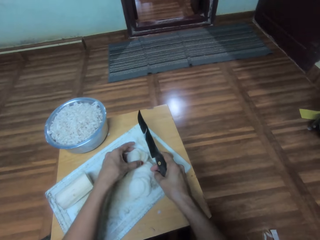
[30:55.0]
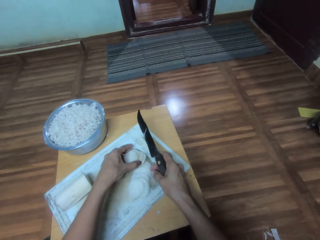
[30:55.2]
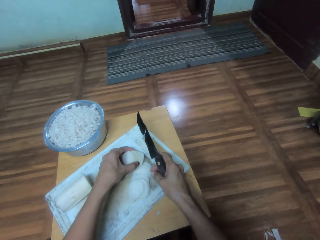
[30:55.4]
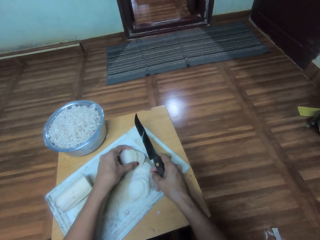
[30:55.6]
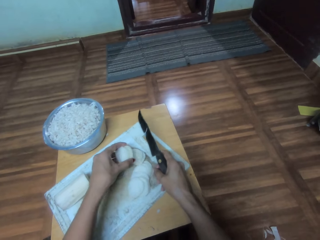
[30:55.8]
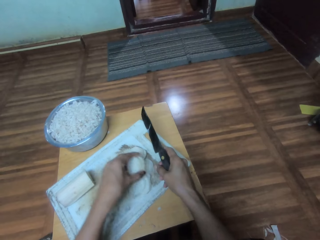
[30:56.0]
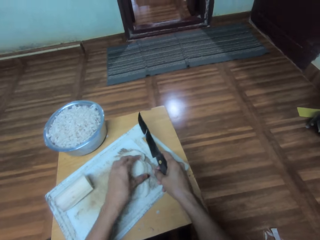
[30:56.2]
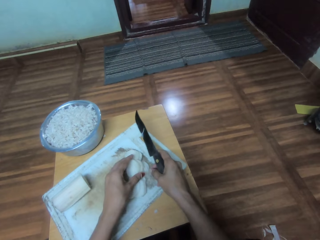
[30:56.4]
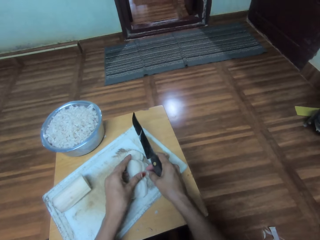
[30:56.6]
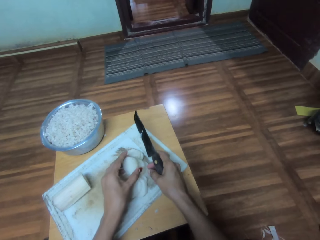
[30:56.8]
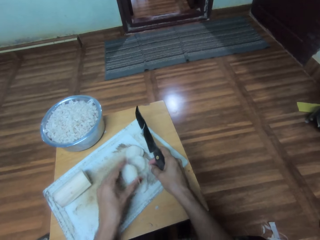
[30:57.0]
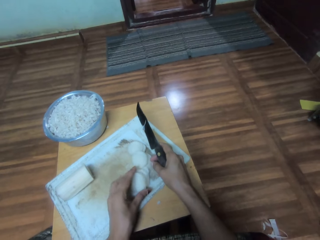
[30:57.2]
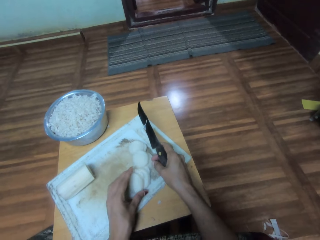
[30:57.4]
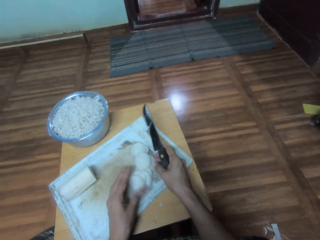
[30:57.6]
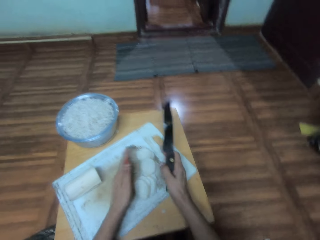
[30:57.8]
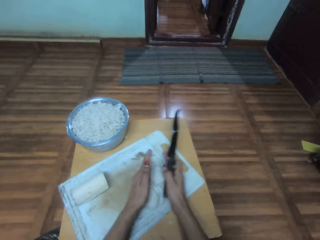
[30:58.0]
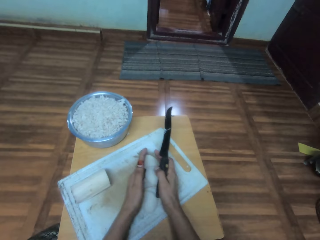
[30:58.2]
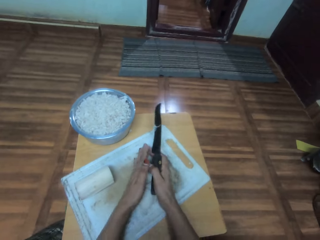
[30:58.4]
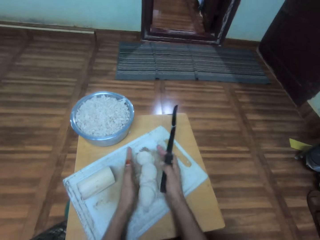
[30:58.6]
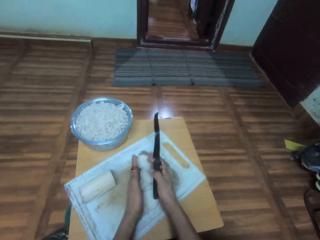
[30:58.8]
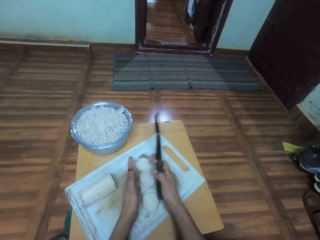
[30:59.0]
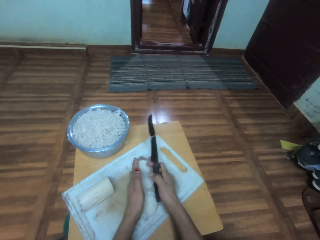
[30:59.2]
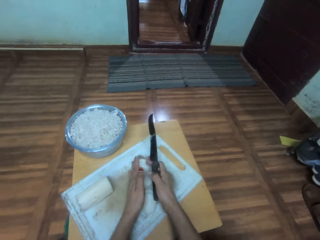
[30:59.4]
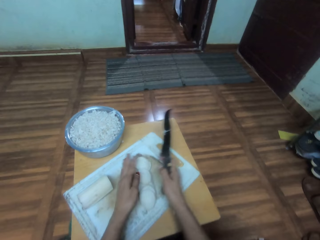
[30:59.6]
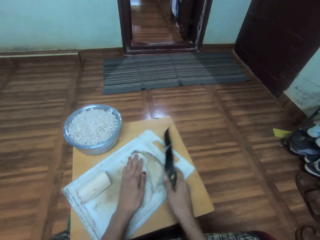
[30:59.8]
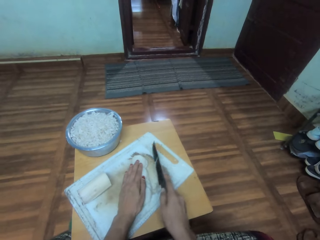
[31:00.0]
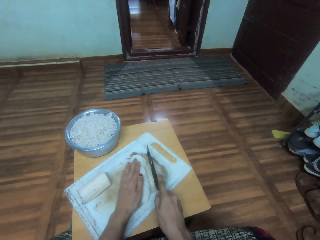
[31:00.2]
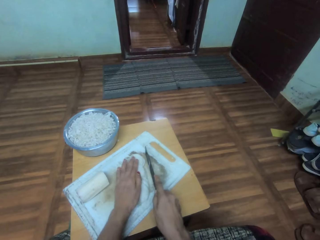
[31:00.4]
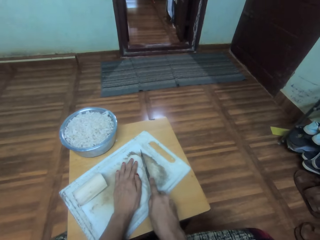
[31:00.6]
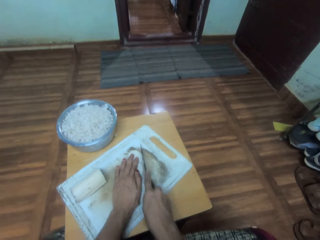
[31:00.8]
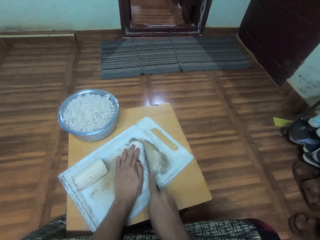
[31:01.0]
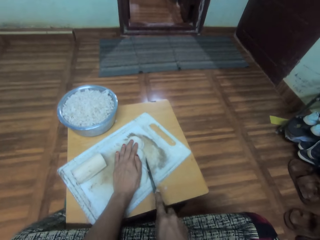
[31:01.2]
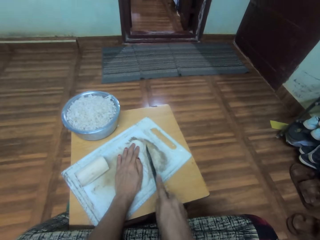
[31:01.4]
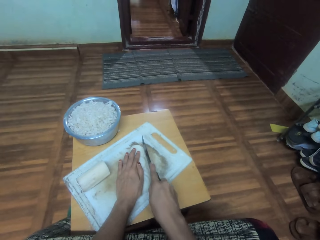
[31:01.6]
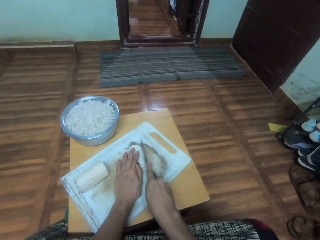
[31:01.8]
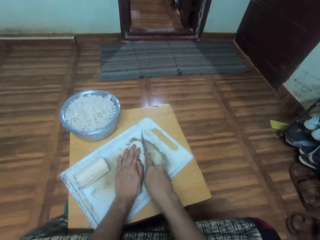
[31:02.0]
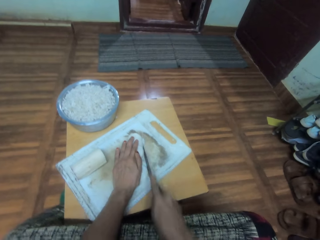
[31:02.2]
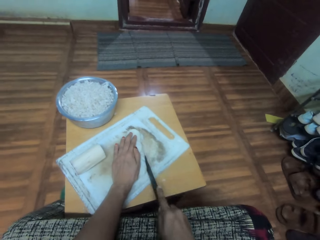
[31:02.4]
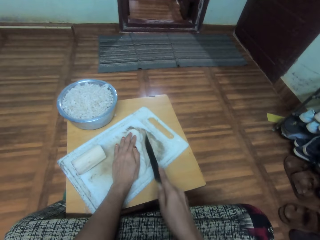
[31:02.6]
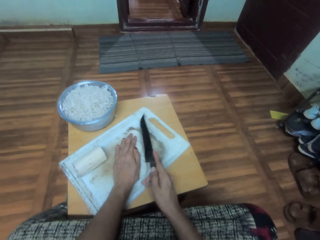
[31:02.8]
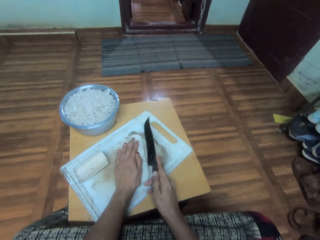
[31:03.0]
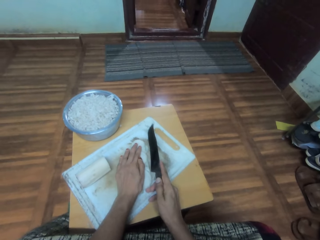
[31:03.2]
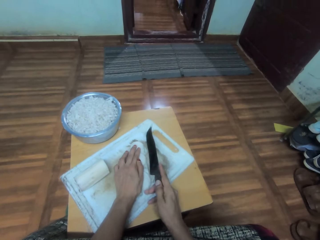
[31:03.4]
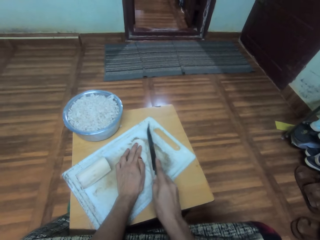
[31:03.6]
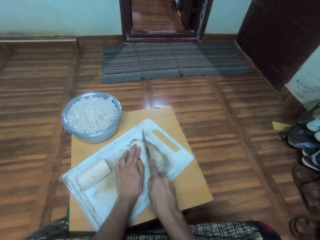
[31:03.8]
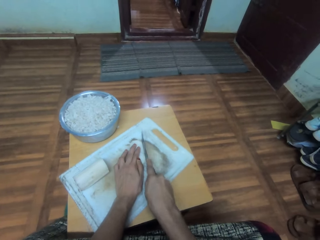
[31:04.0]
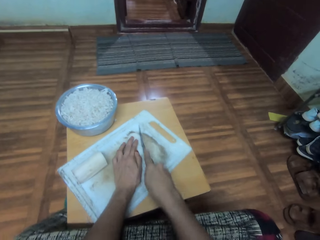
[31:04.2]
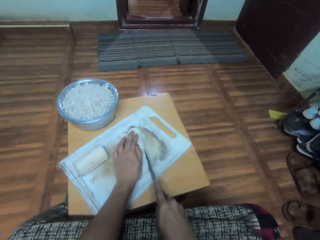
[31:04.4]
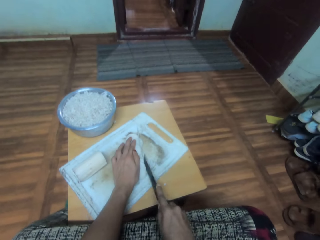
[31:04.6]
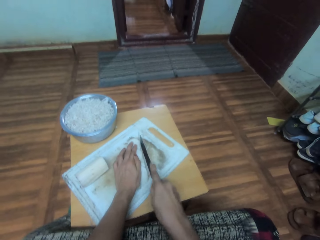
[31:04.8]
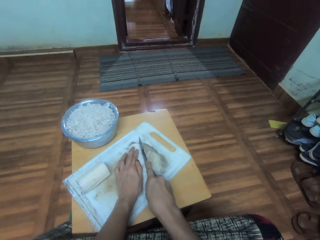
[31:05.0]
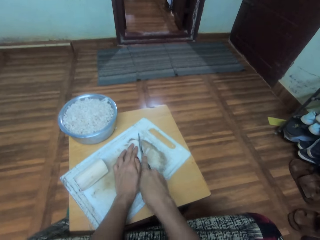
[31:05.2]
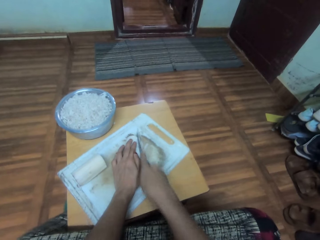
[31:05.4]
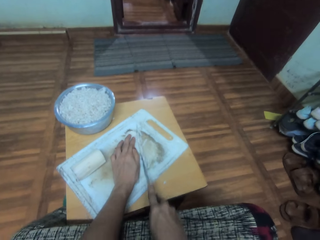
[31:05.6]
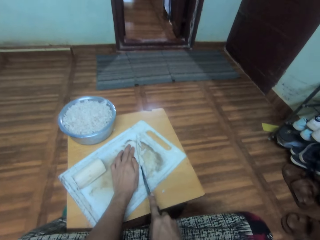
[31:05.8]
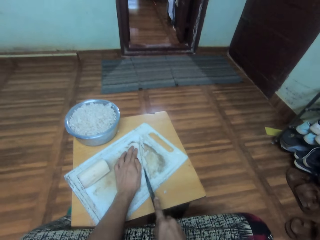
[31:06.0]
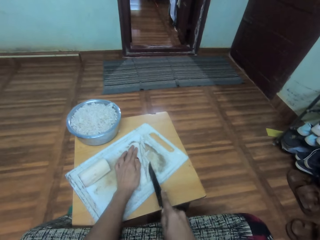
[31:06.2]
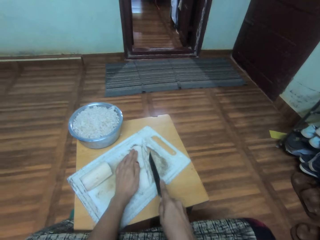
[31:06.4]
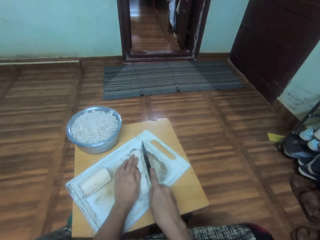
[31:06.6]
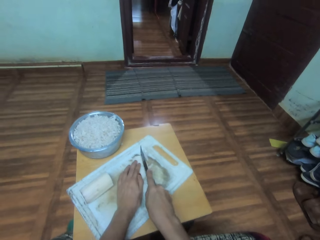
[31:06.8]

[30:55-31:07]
The camera wearer moves the knife down. They cut the vegetable. They hold the knife up, move the knife down and chop something.

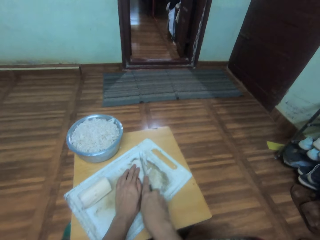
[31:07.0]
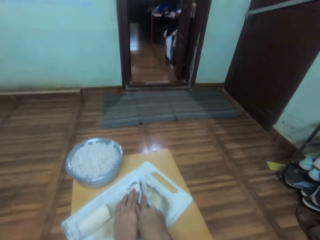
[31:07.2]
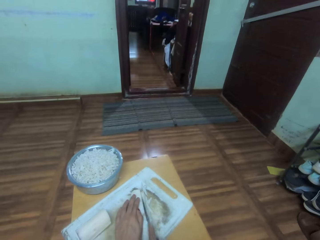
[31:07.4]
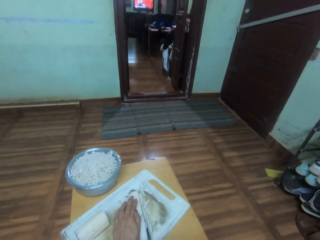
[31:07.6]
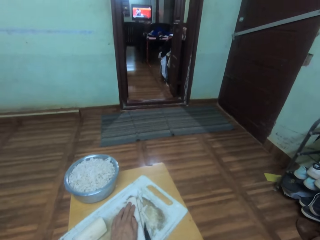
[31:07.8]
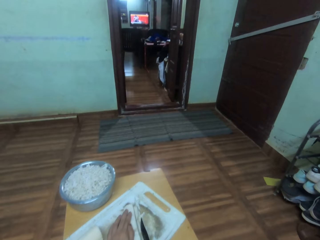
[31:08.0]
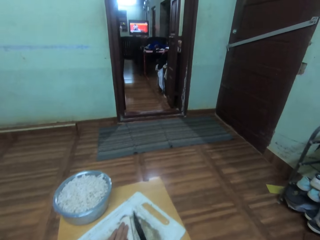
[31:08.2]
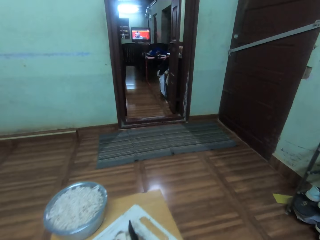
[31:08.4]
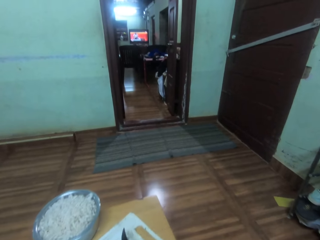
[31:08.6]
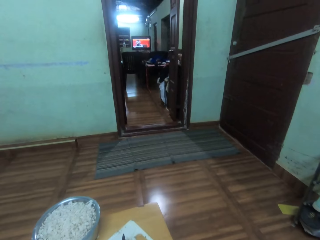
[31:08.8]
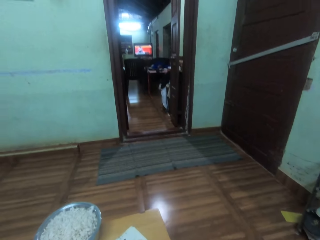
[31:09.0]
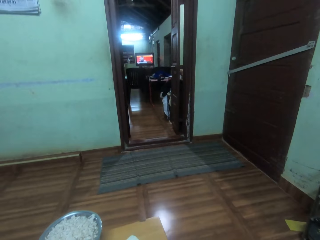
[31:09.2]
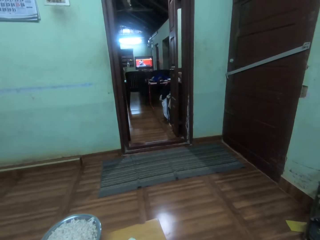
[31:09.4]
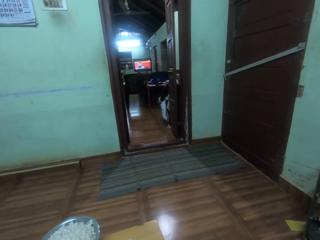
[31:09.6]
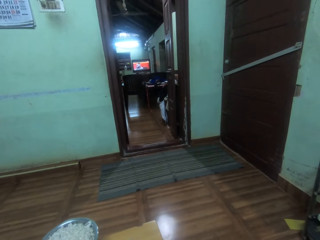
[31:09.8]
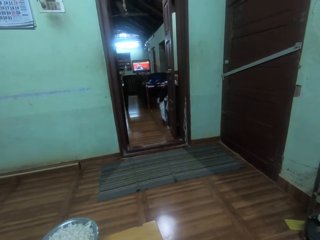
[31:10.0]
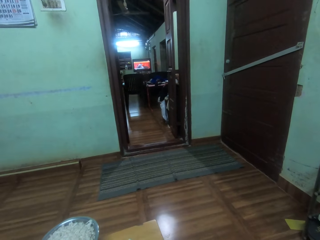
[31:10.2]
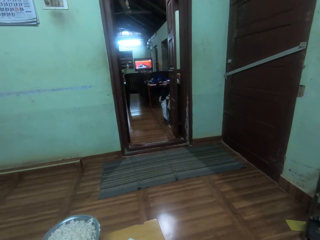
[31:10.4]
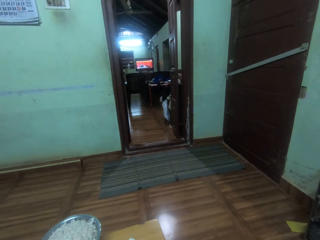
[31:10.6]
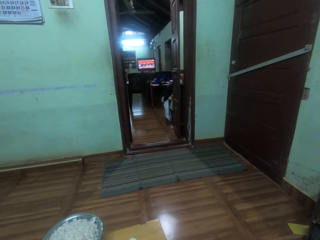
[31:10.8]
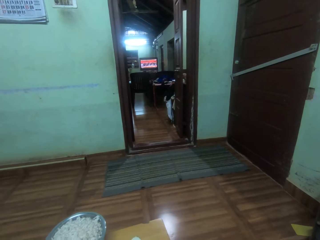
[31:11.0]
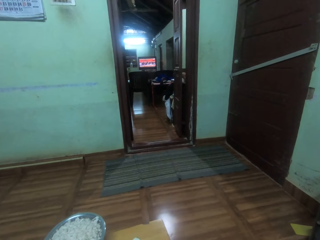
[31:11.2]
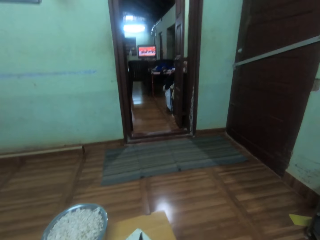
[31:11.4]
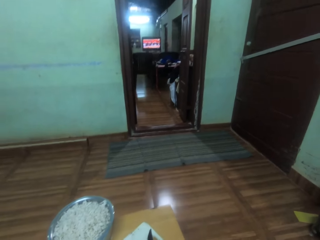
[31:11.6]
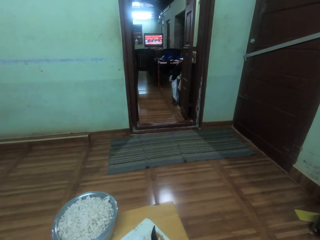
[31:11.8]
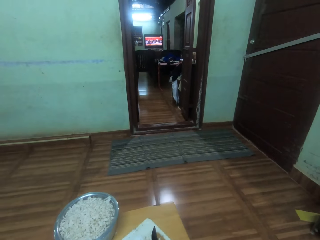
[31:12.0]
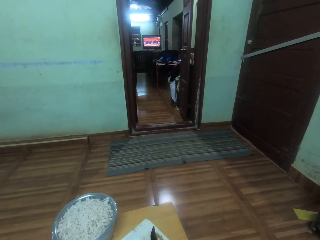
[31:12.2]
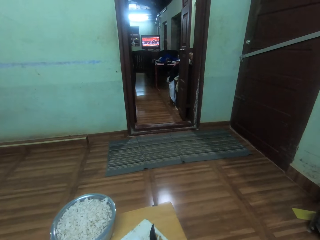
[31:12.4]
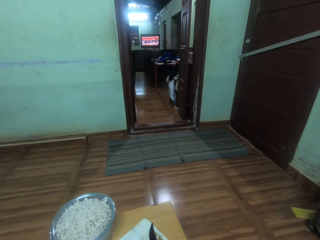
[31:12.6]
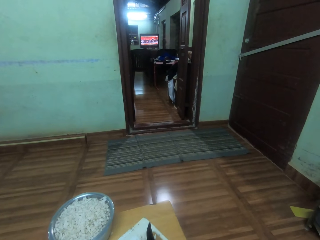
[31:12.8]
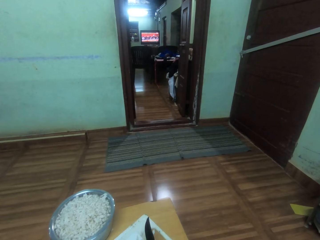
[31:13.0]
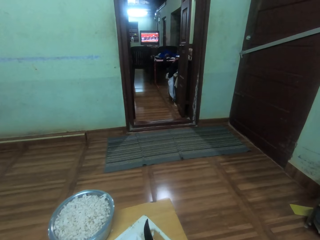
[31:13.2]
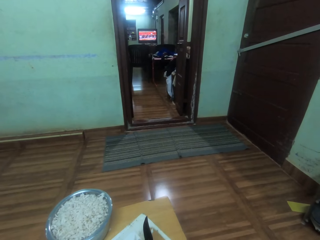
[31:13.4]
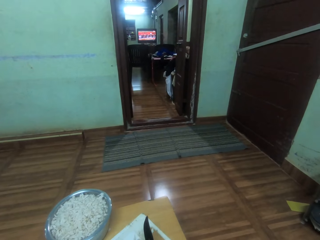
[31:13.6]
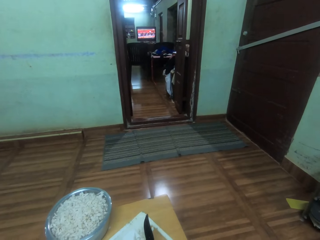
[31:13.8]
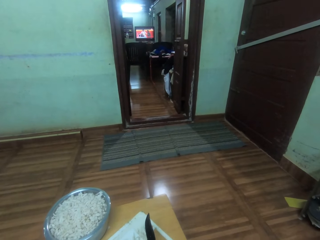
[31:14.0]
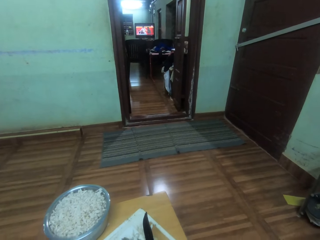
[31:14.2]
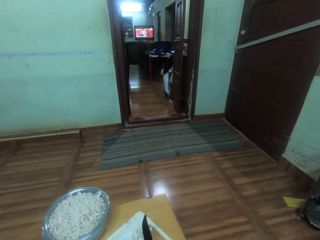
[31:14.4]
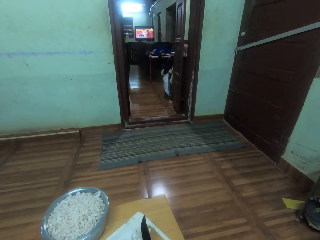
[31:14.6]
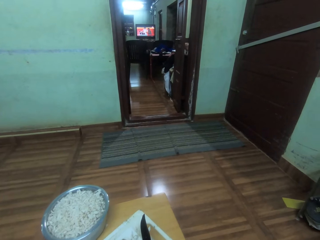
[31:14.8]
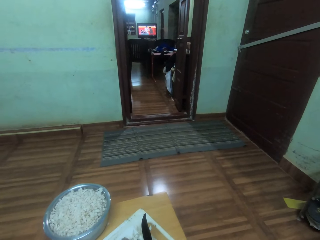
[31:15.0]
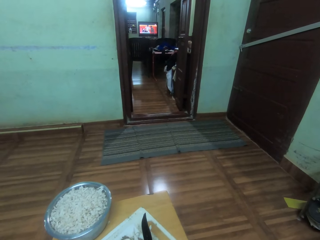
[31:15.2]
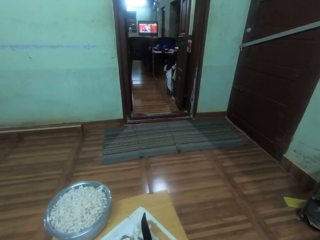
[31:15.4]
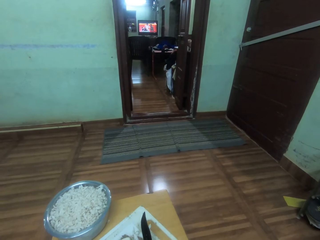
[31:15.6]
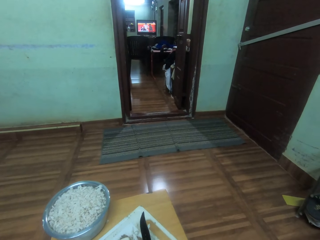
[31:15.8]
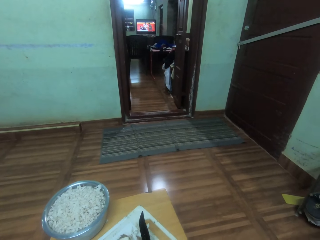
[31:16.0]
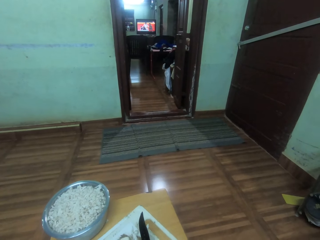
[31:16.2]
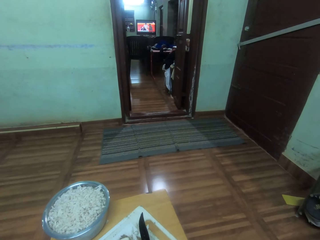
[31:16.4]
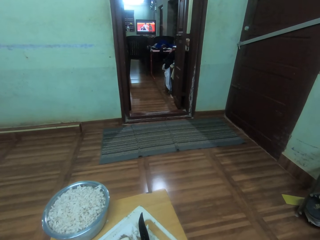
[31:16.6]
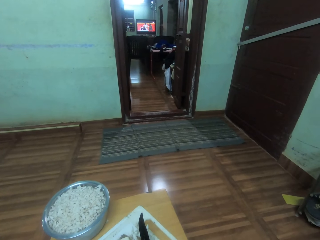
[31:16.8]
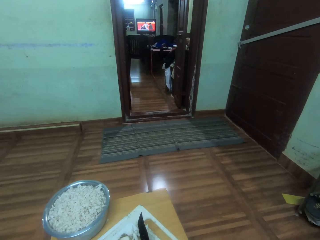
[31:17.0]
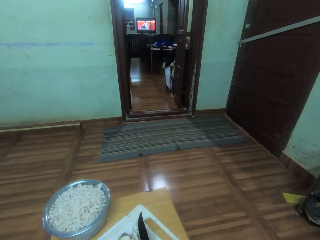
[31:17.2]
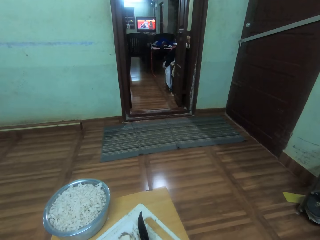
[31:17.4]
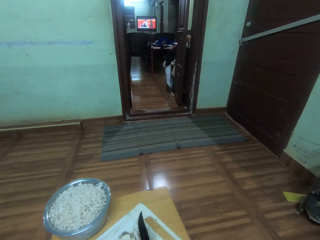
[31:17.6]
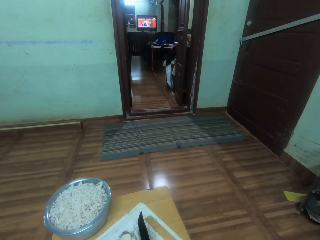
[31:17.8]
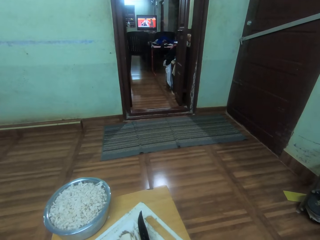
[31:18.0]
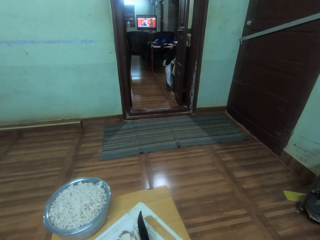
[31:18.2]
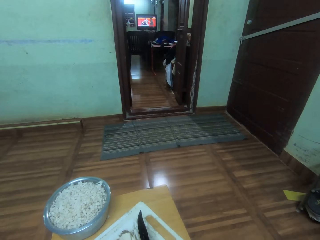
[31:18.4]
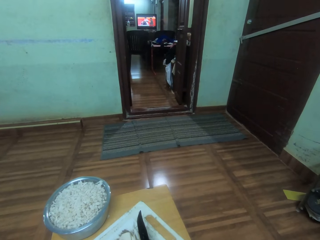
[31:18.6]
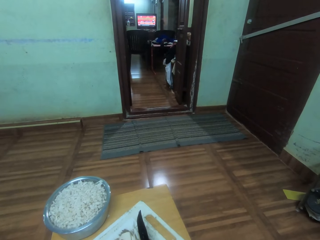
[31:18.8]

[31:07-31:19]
The camera wearer looks up. They watch the television.
